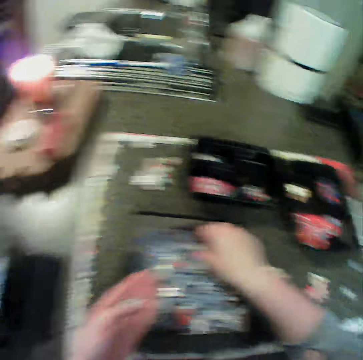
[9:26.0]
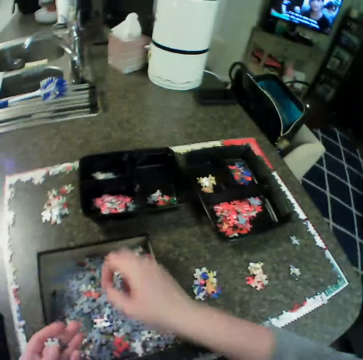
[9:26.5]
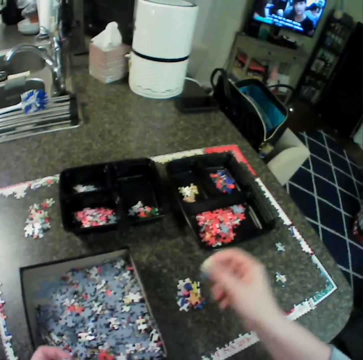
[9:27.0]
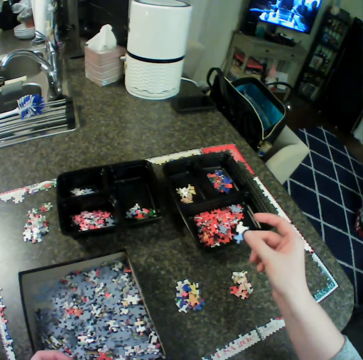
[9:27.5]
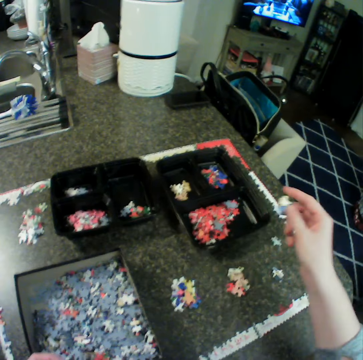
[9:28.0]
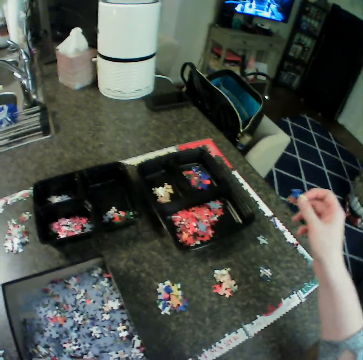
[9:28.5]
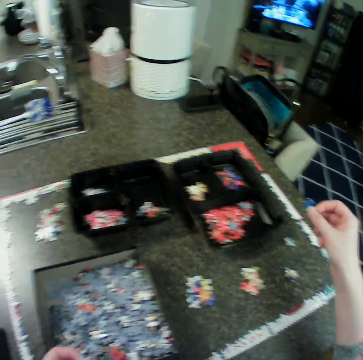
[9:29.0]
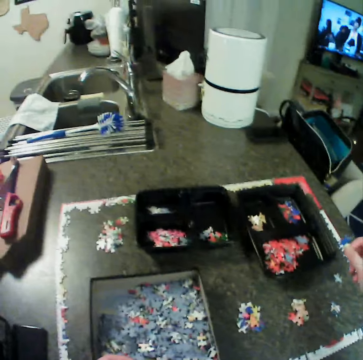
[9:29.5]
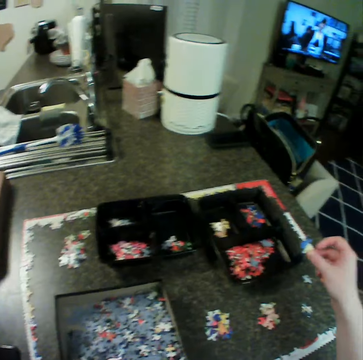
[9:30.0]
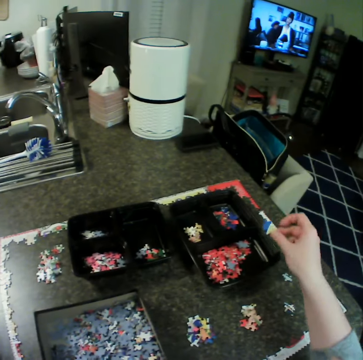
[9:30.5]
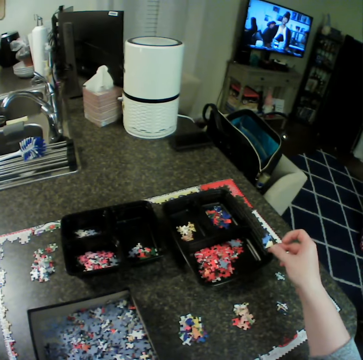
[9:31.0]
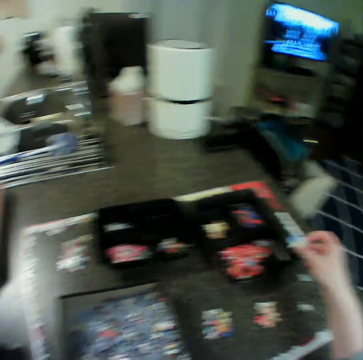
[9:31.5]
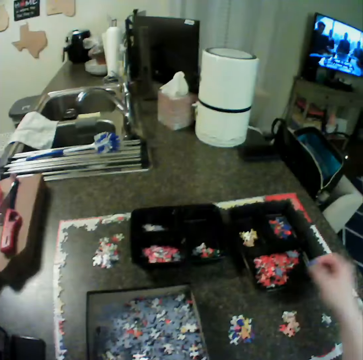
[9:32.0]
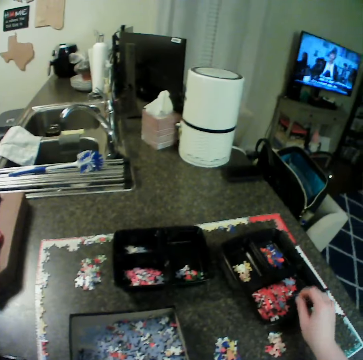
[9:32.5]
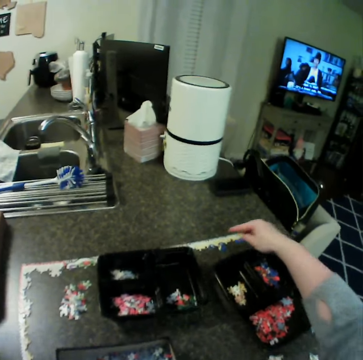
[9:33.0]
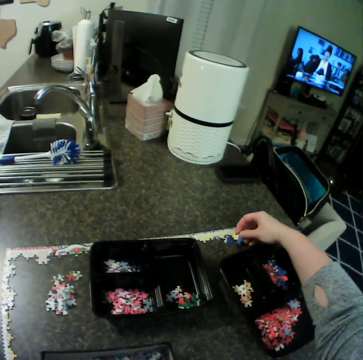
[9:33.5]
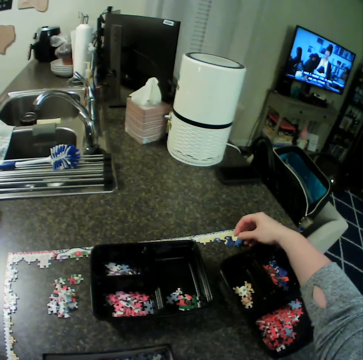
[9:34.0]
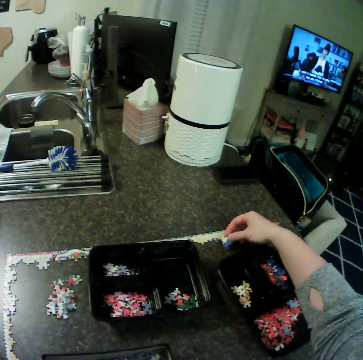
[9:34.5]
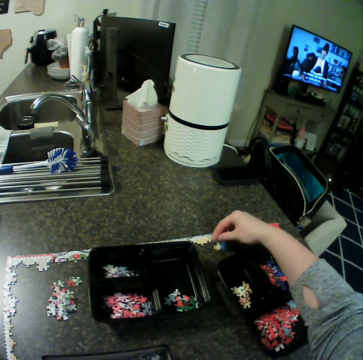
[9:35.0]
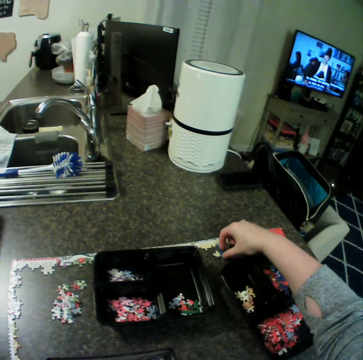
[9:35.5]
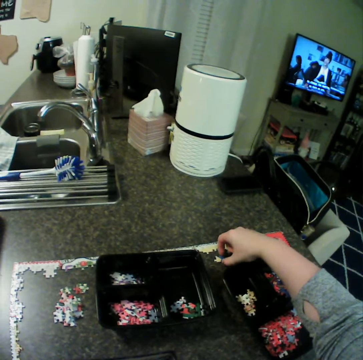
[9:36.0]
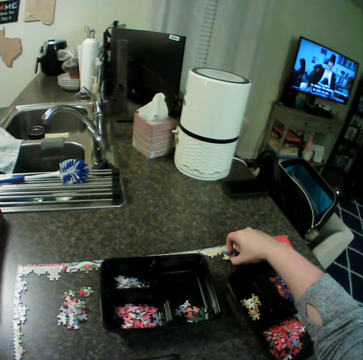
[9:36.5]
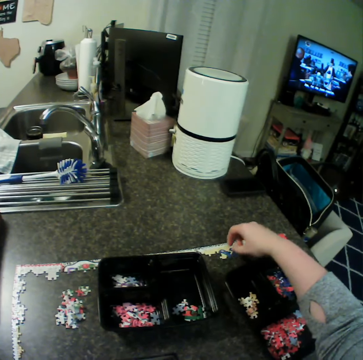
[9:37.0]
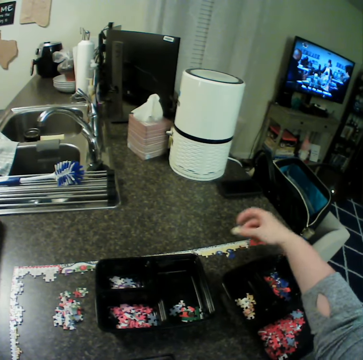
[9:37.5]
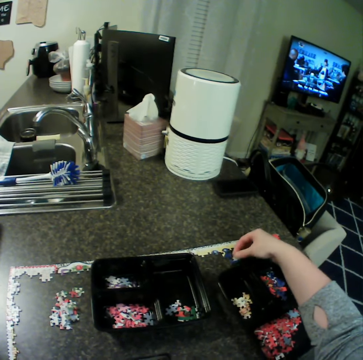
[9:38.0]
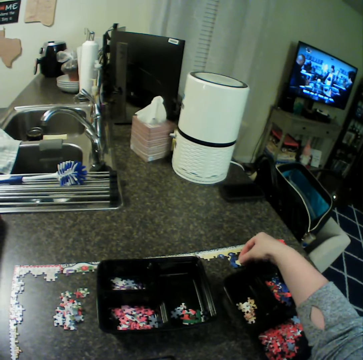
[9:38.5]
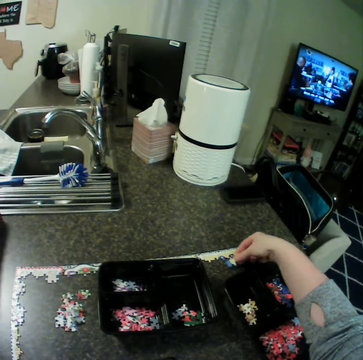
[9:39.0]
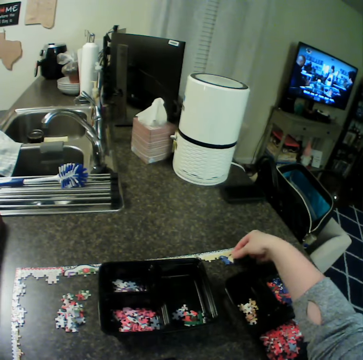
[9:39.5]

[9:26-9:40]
The camera wearer moves jigsaw pieces from the first box on the table to her left hand. She moves the first bowl on the table. She moves a jigsaw piece from the first box to the table. She arranges a puzzle. She moves the piece on the table.

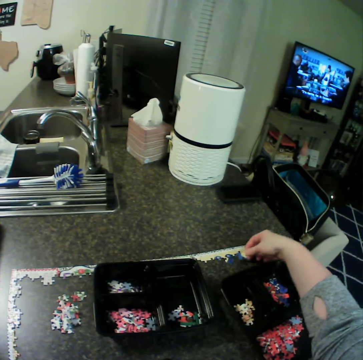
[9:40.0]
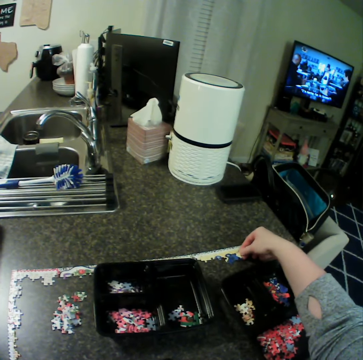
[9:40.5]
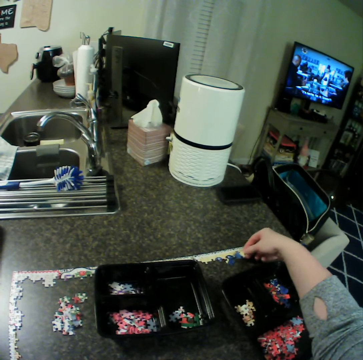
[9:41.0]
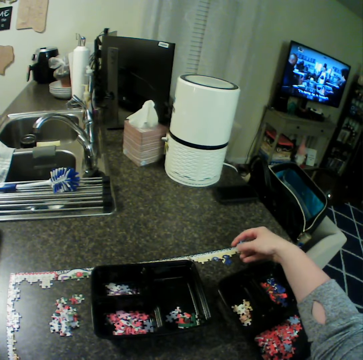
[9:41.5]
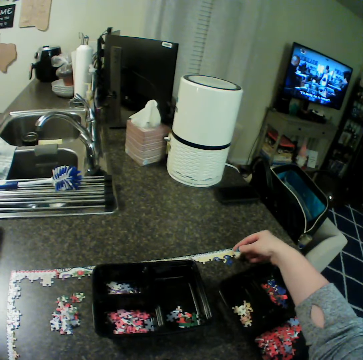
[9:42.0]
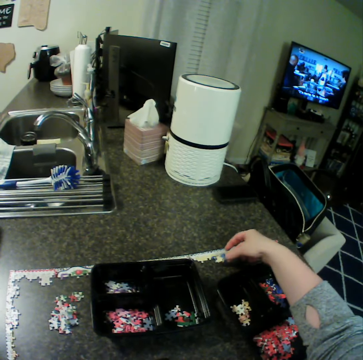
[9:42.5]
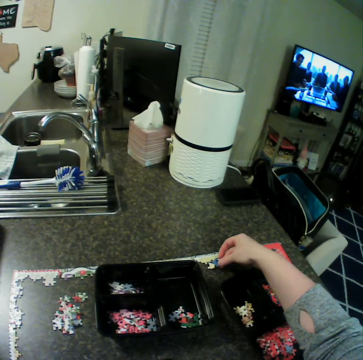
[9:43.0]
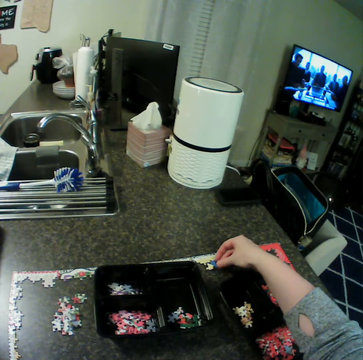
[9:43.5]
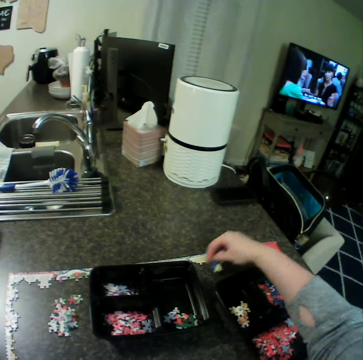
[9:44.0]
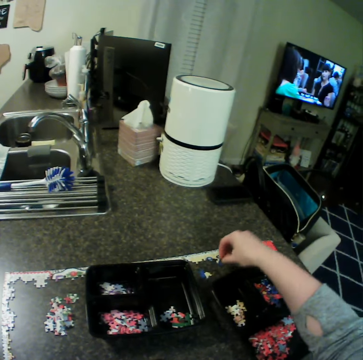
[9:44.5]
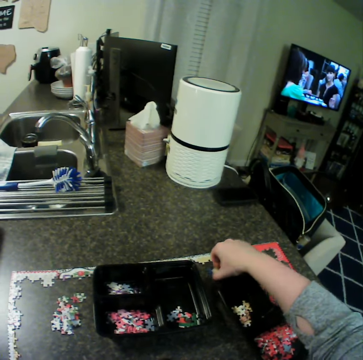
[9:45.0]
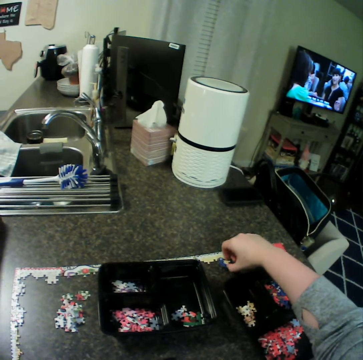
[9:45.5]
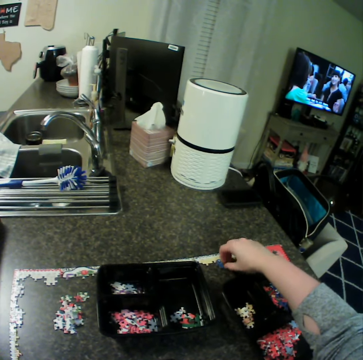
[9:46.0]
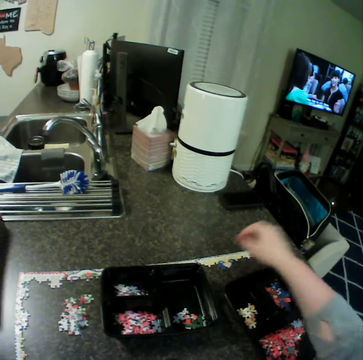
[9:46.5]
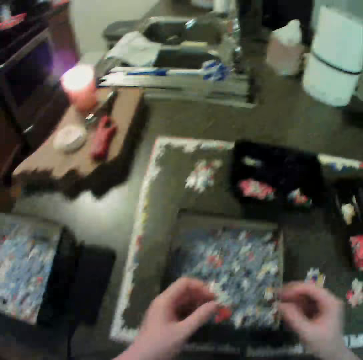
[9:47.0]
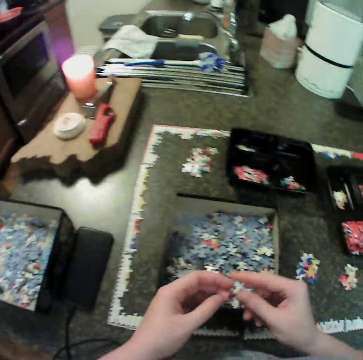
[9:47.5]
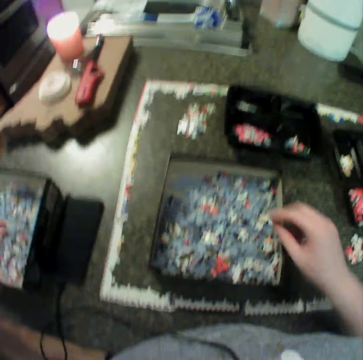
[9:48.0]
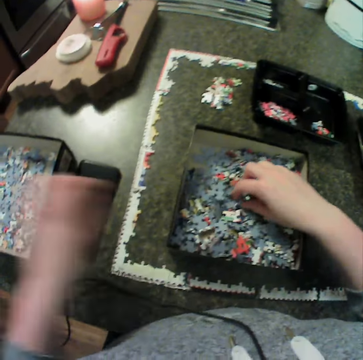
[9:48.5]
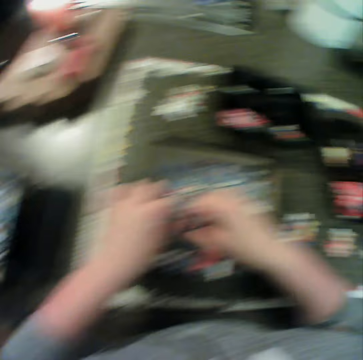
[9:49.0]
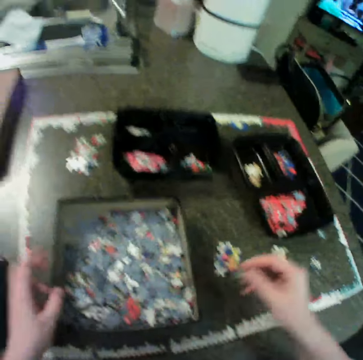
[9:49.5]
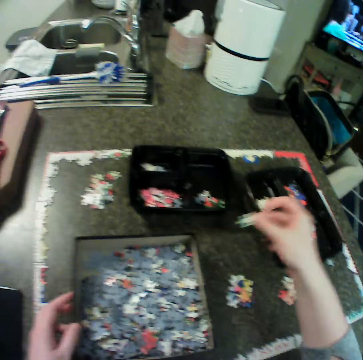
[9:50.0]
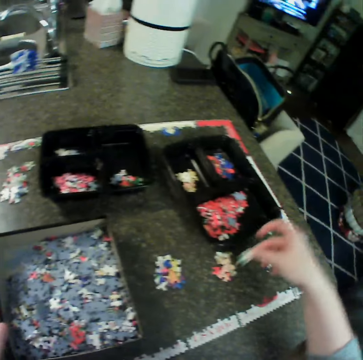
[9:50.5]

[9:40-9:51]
The camera wearer holds a puzzle. They drop the puzzle in a box. They move jigsaw pieces from the first box to the second box. They pick up the puzzle.

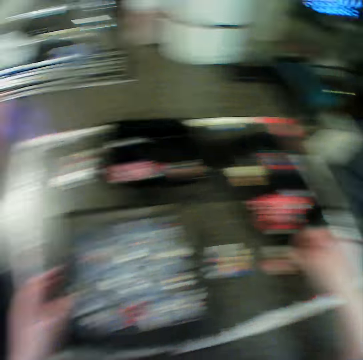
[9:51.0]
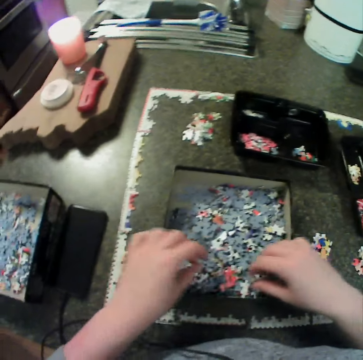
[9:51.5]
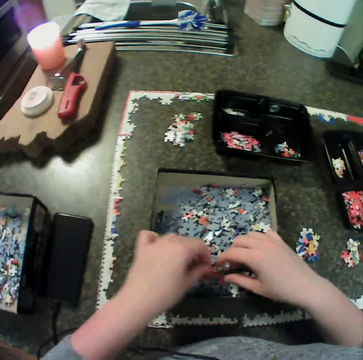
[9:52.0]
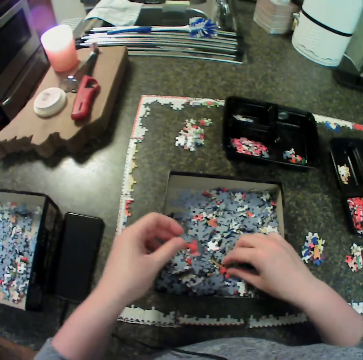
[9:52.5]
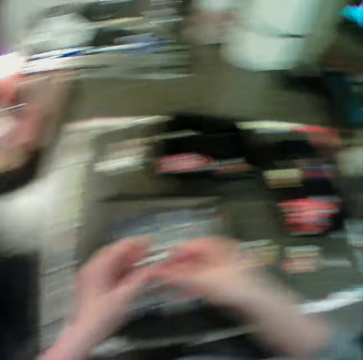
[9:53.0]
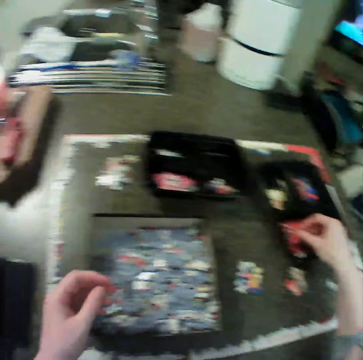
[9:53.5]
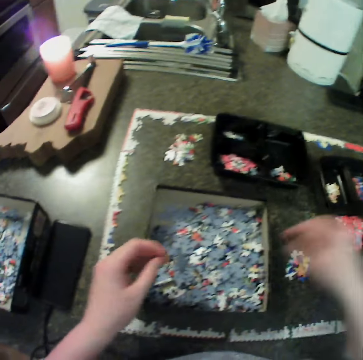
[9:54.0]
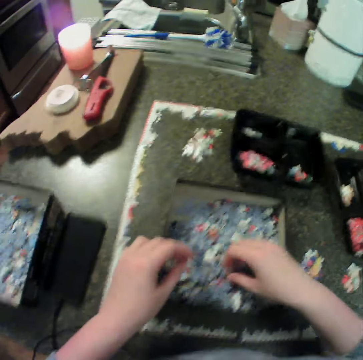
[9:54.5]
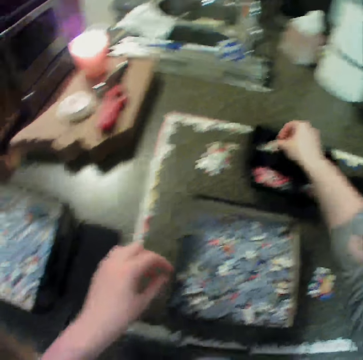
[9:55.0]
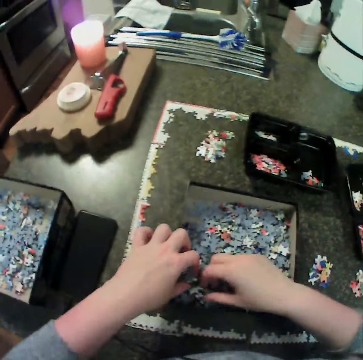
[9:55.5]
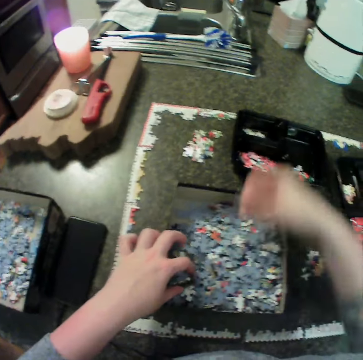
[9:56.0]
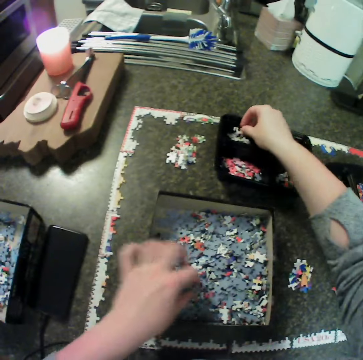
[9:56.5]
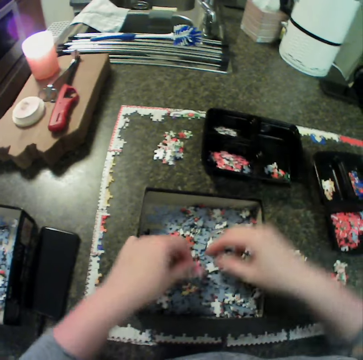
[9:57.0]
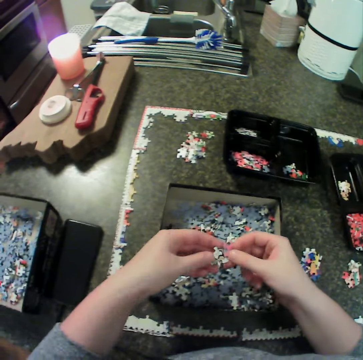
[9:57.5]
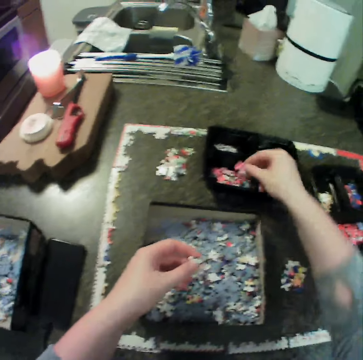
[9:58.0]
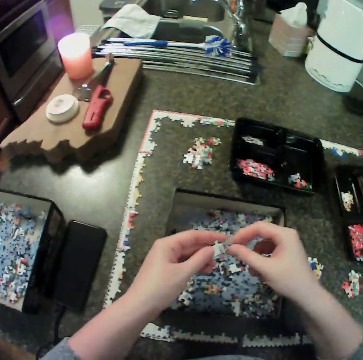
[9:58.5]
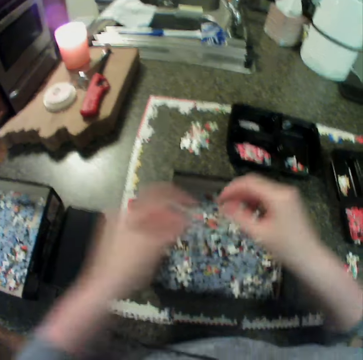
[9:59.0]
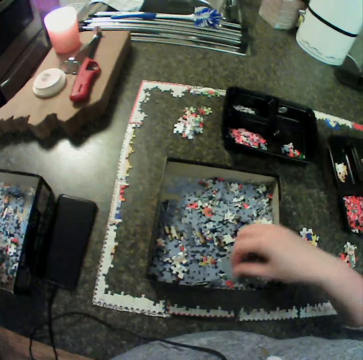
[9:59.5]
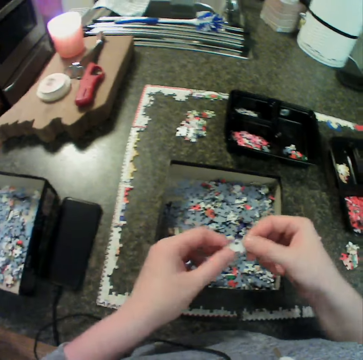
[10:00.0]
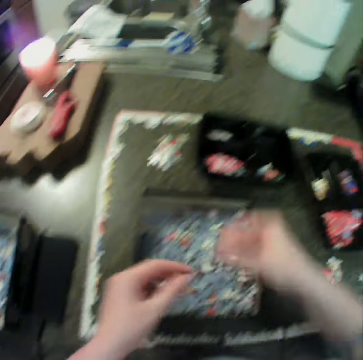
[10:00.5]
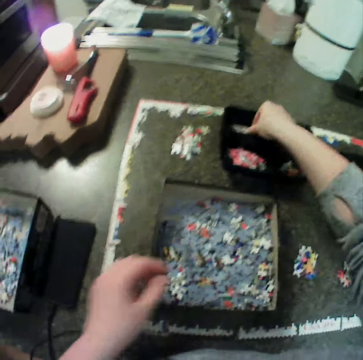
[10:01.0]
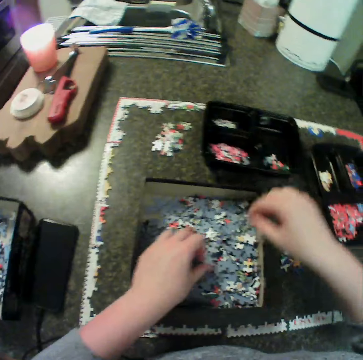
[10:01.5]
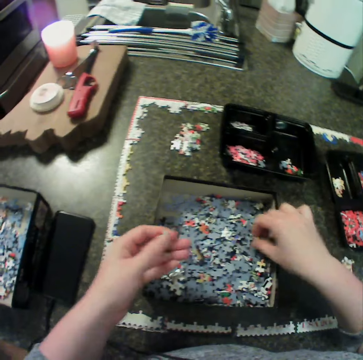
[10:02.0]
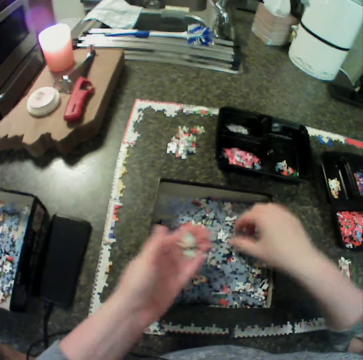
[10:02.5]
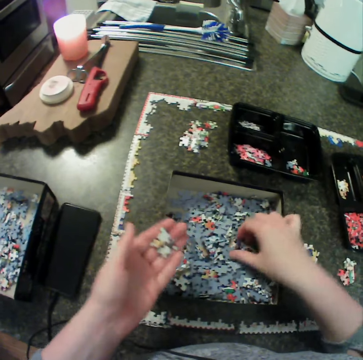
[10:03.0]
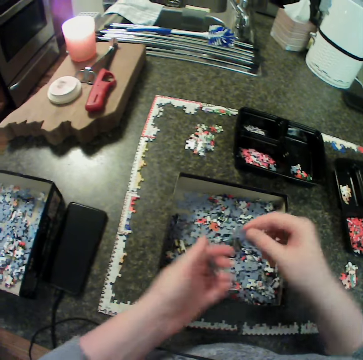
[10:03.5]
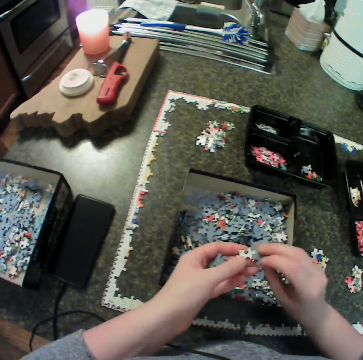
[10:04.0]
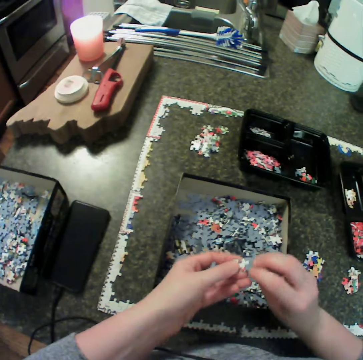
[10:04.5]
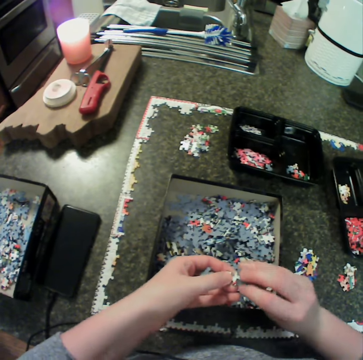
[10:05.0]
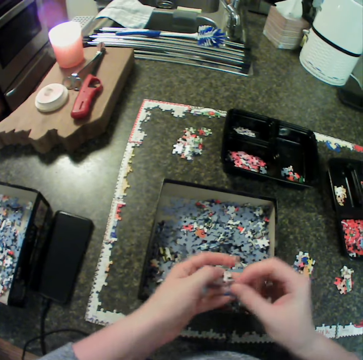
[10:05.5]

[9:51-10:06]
The camera wearer drops a puzzle on the table. She moves a jigsaw piece from the first box to the table. She picks up the puzzle. She moves jigsaw pieces from the first box to the first bowl. She drops the puzzle in a box. She picks up the puzzle. She moves jigsaw pieces from the first box to the second bowl. She drops the puzzle in the box. She picks up the puzzle. She drops the puzzle in the box. She picks up the puzzle. She drops the puzzle in the box. She does it again. She moves jigsaw pieces from the first box to the second box. She holds the puzzle. She drops the puzzle in the box. She moves jigsaw pieces from the first box to the second bowl. She picks up the puzzle. She moves jigsaw pieces from the first box to her left hand.
